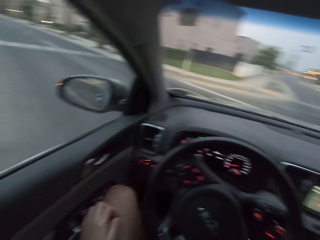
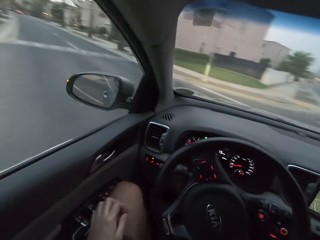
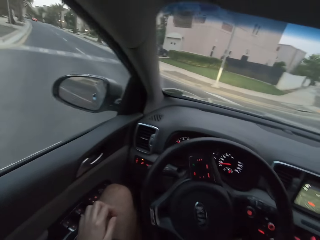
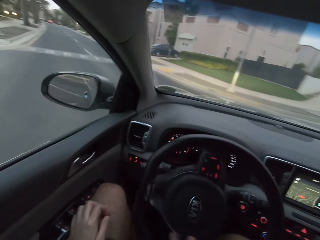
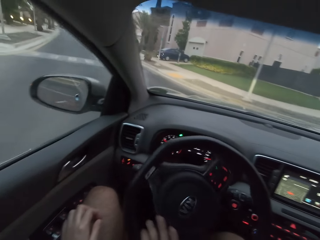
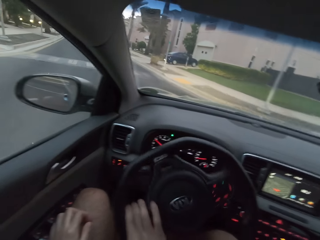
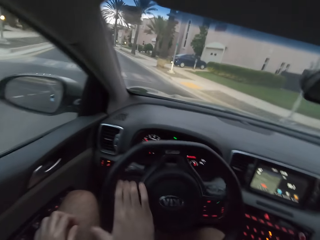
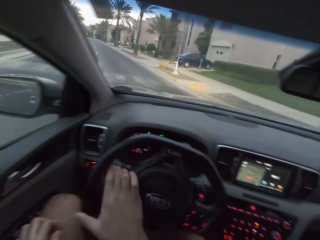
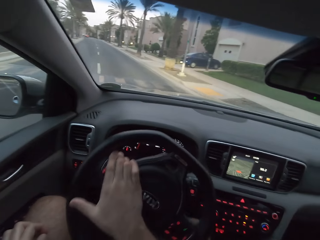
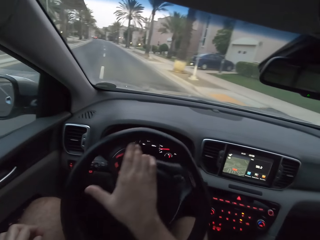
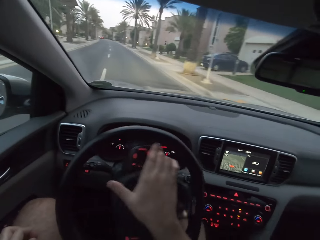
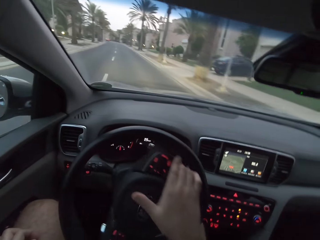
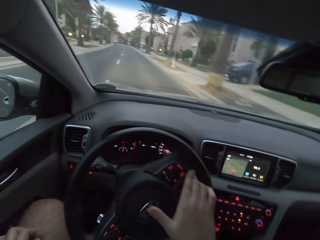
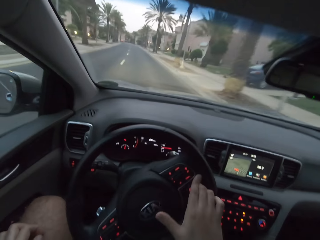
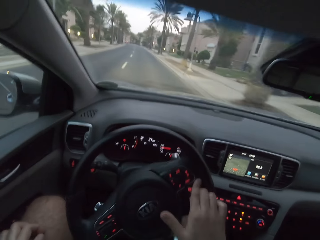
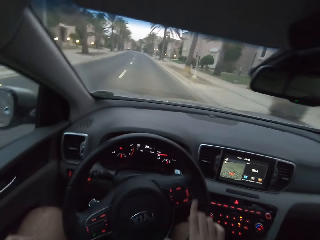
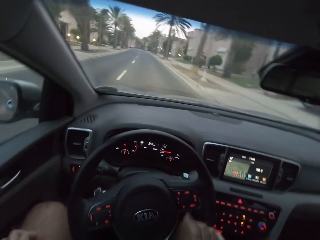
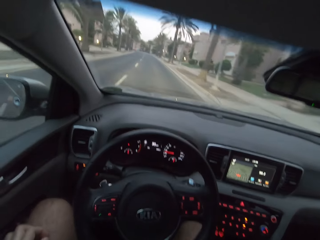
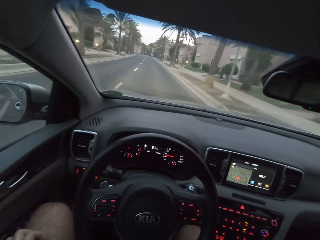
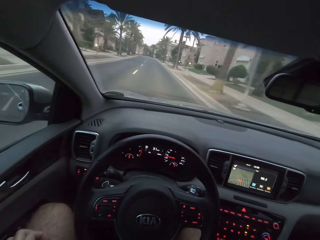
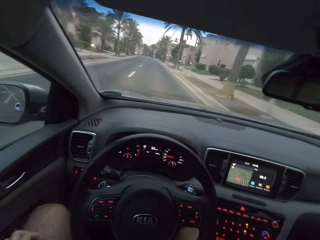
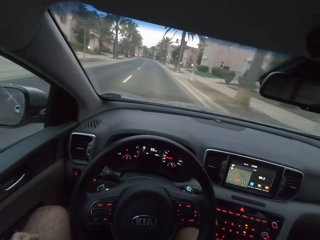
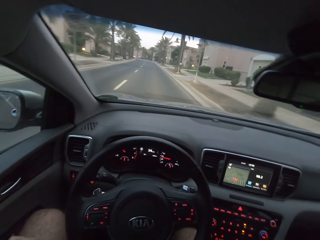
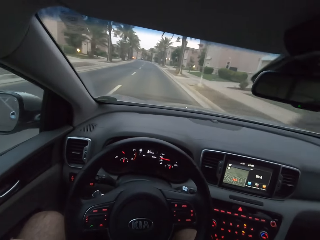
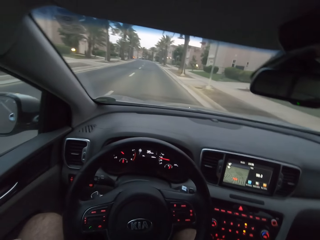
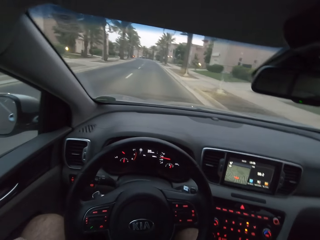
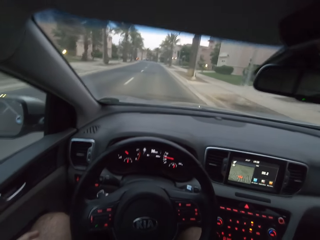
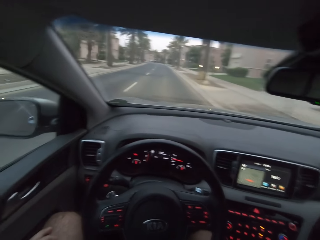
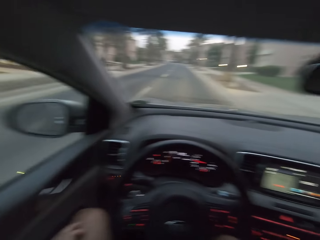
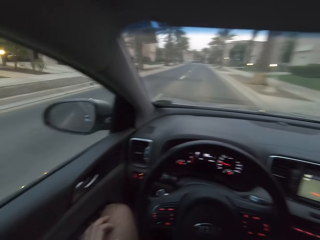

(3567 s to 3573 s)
The camera wearer turns the steering wheel to the left.

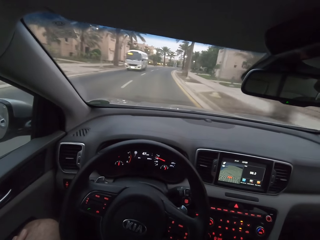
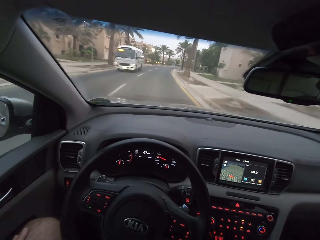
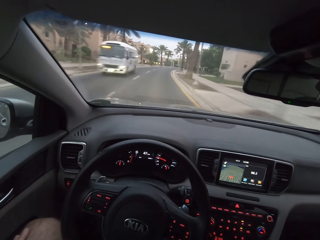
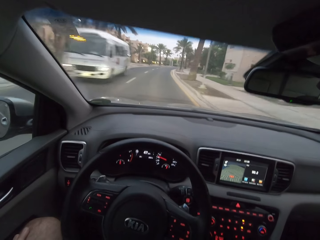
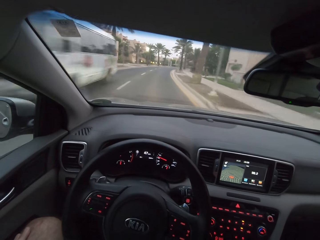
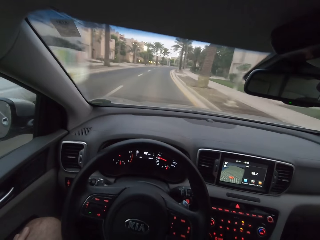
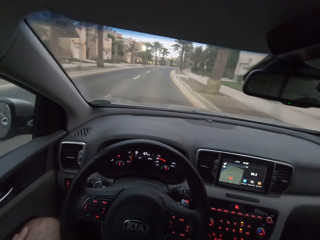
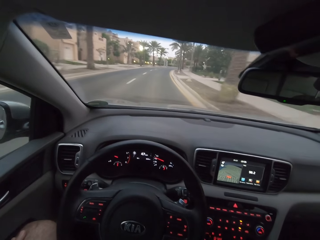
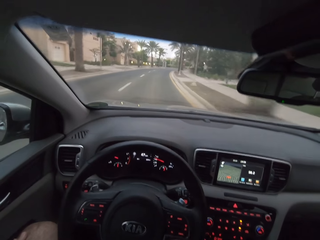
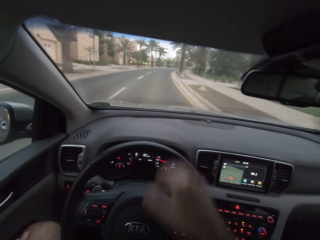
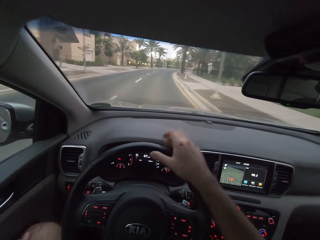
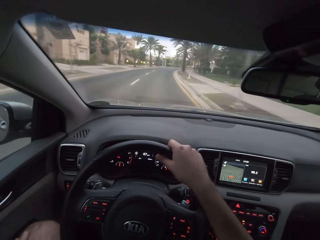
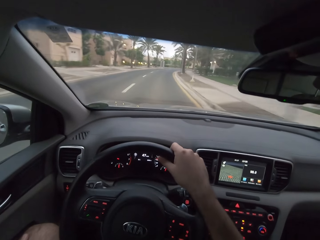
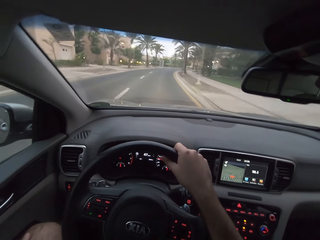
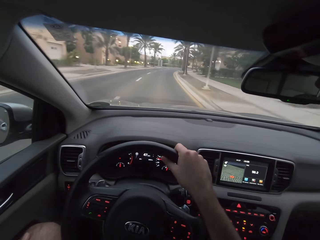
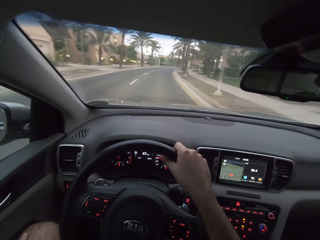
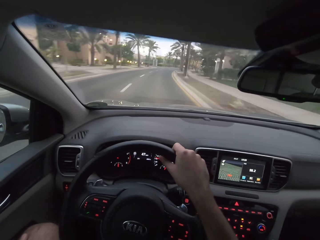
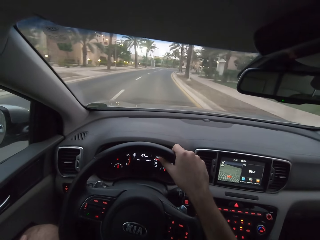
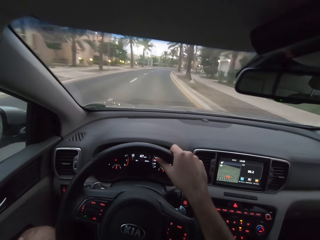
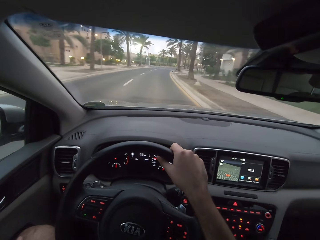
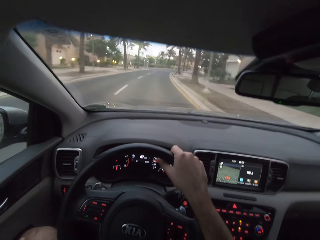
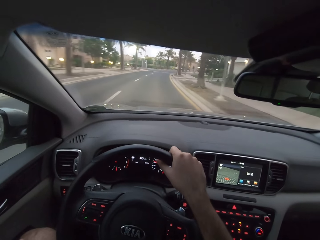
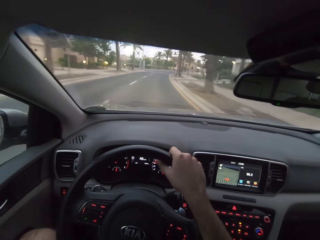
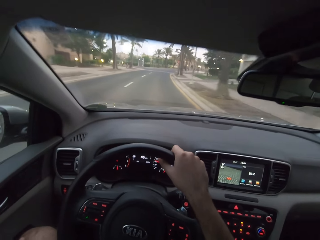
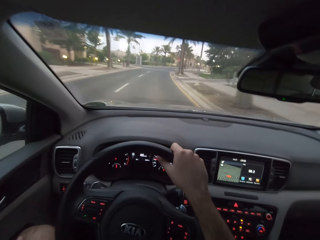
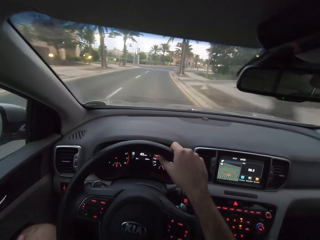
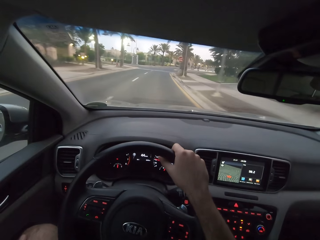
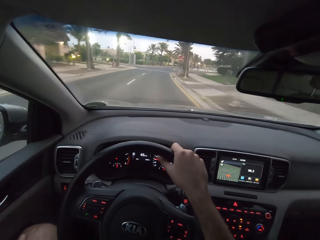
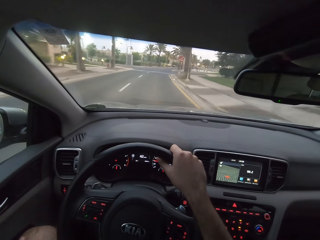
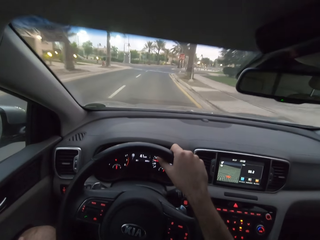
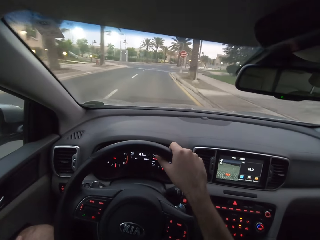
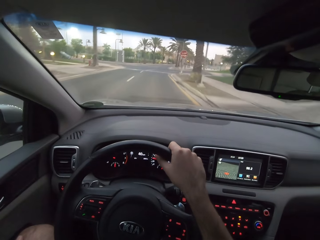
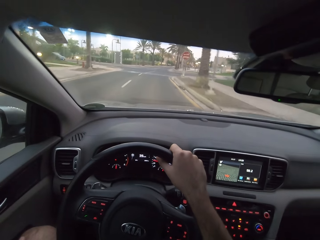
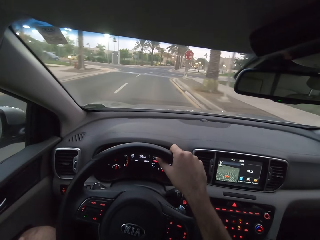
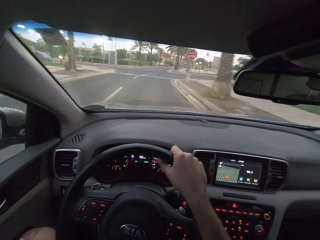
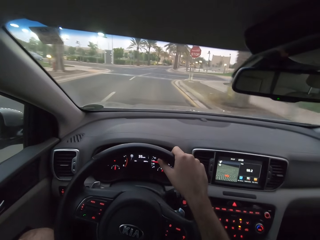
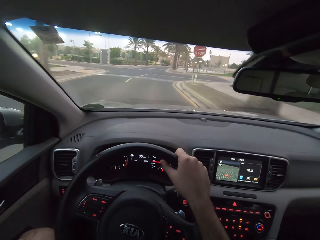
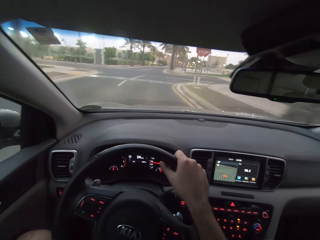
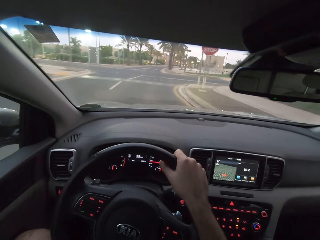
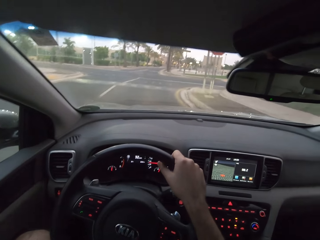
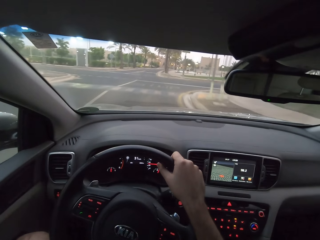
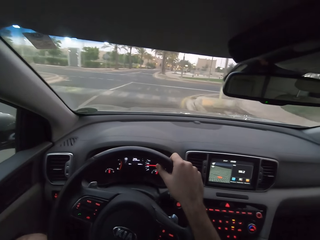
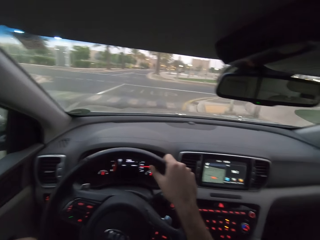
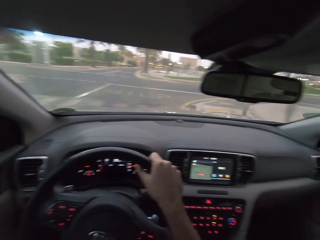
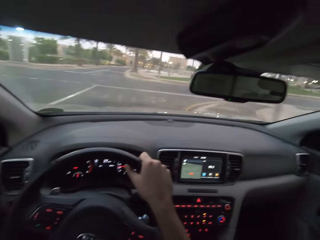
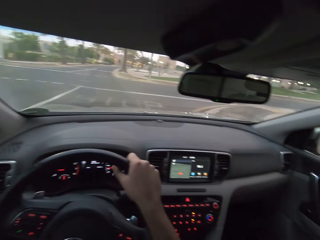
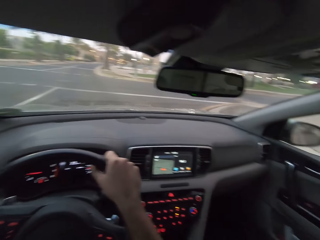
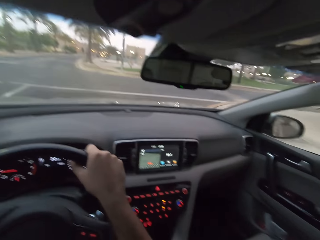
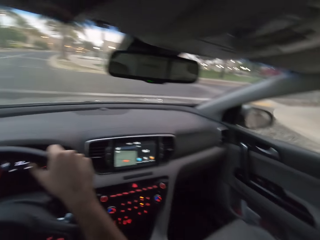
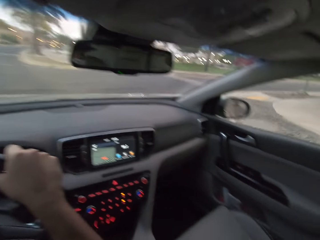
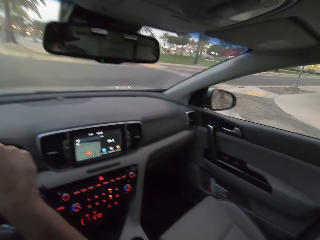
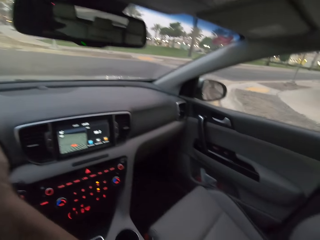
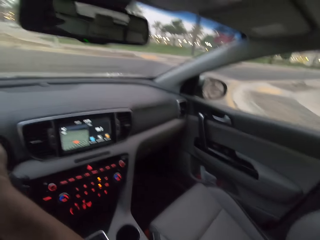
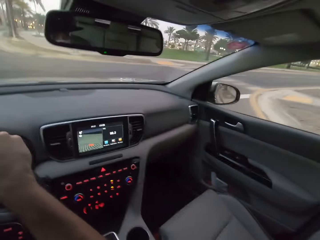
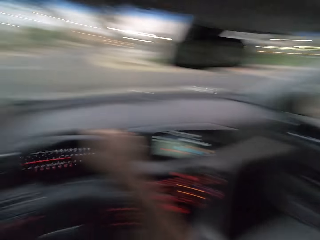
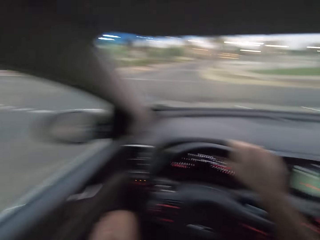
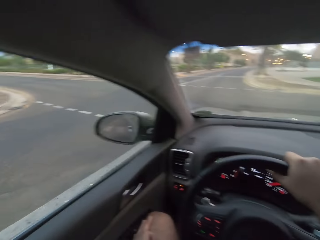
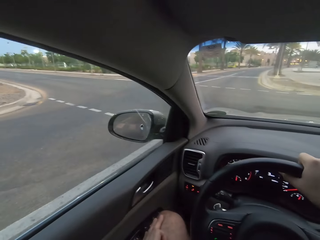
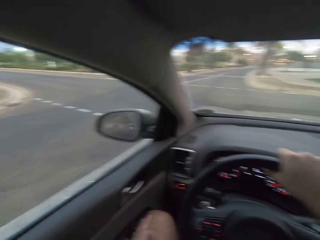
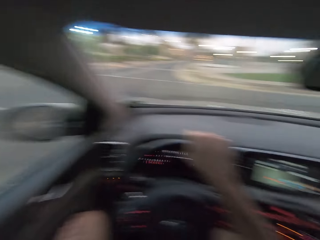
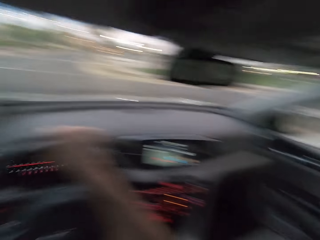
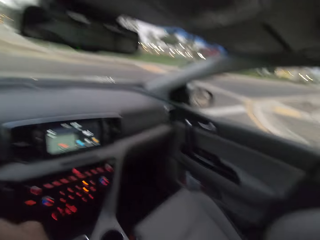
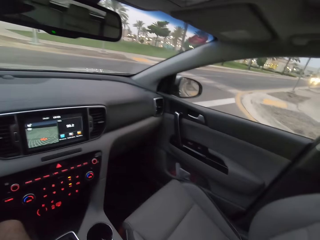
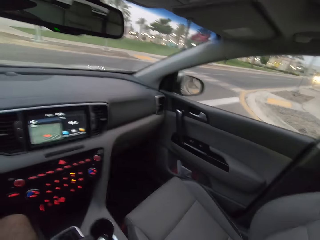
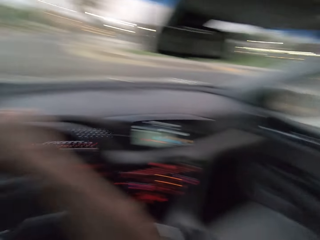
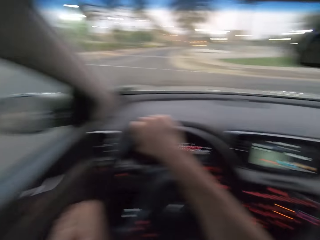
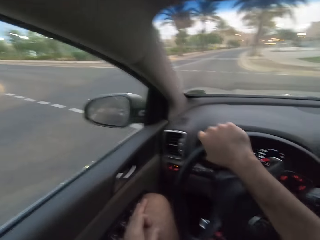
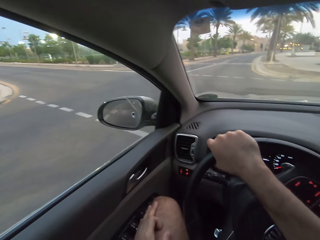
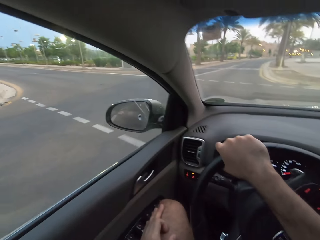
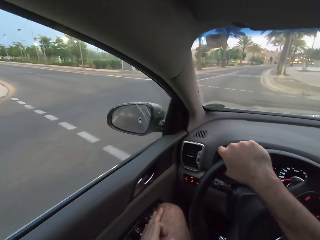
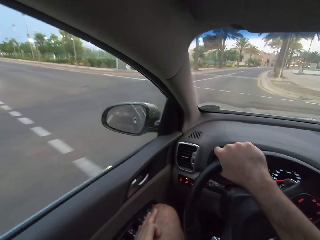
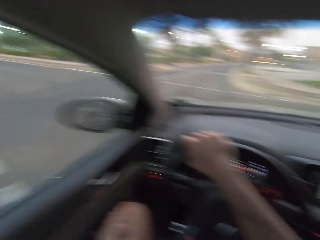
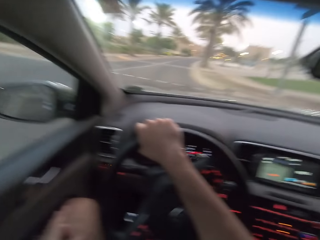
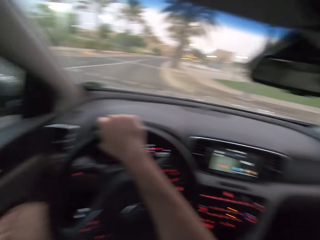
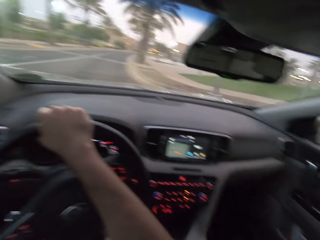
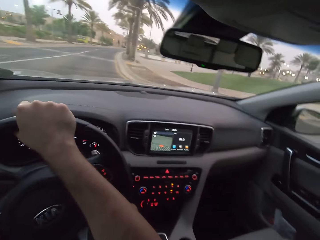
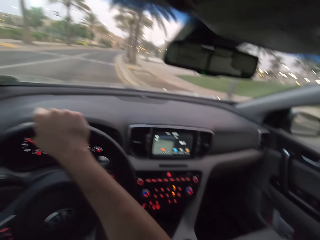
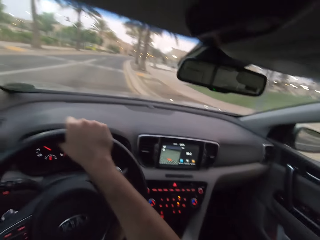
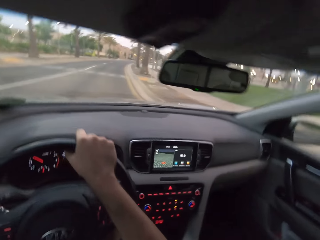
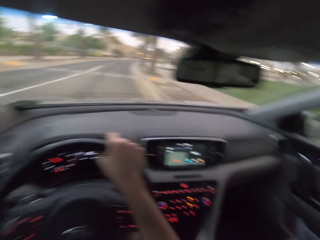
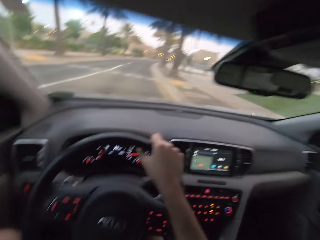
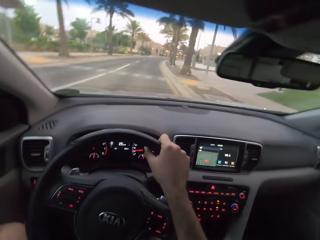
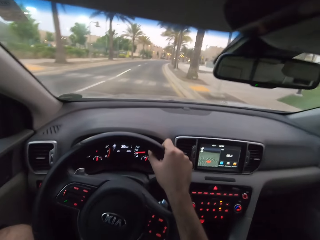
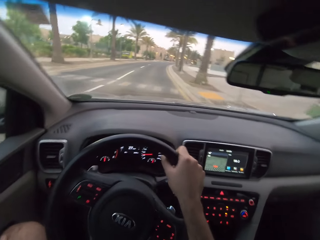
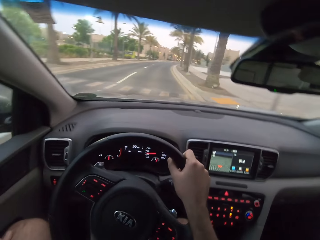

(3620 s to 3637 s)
The camera wearer turns the steering wheel to the right. They hold the top part of the steering wheel. They are slightly turning the wheel to the left. They turn to the left.
